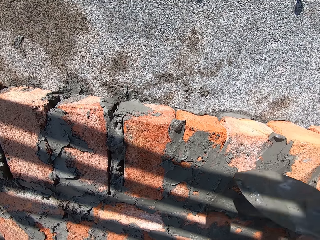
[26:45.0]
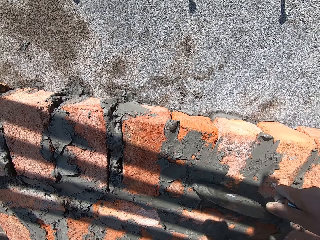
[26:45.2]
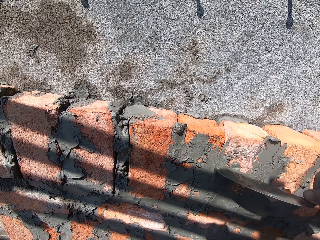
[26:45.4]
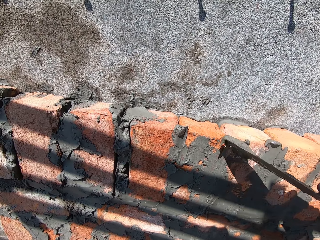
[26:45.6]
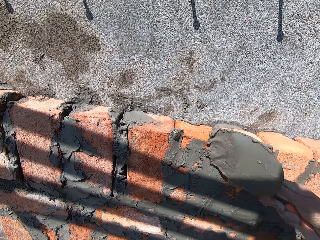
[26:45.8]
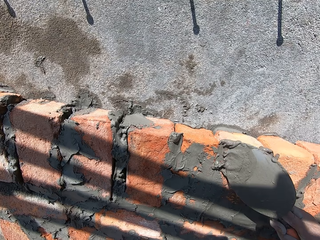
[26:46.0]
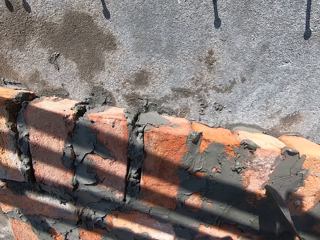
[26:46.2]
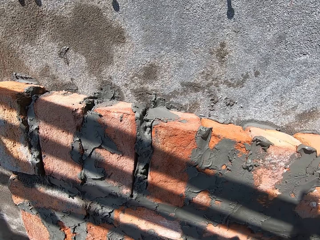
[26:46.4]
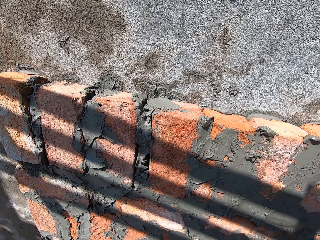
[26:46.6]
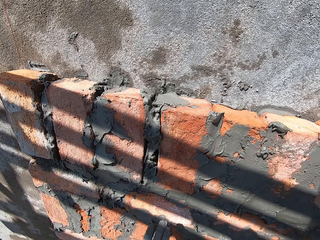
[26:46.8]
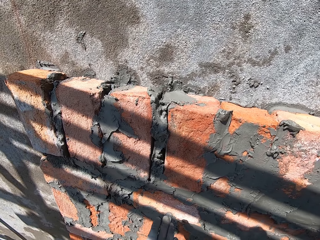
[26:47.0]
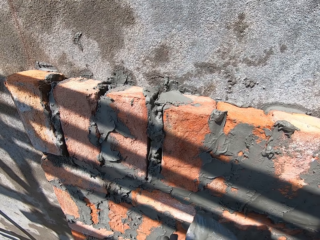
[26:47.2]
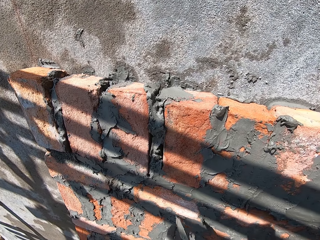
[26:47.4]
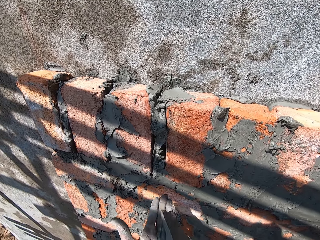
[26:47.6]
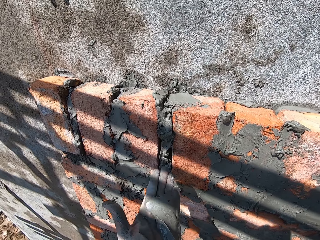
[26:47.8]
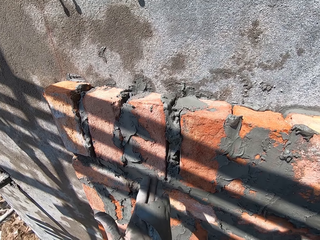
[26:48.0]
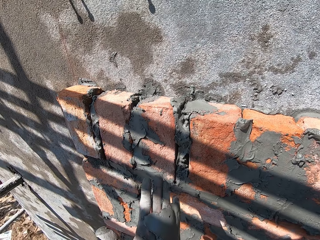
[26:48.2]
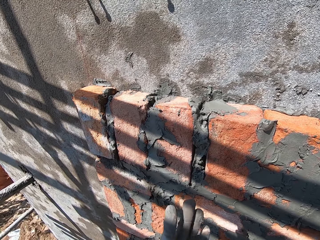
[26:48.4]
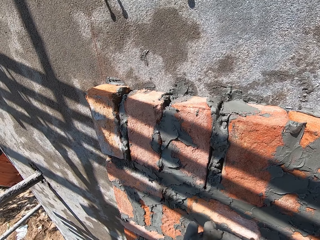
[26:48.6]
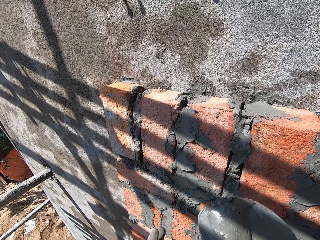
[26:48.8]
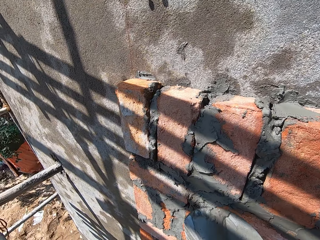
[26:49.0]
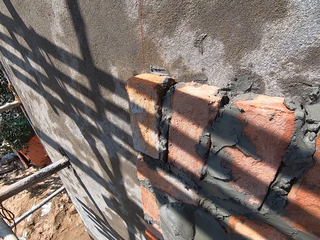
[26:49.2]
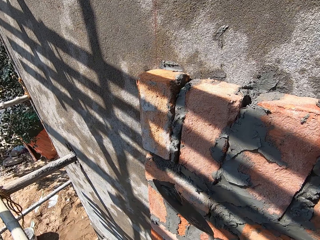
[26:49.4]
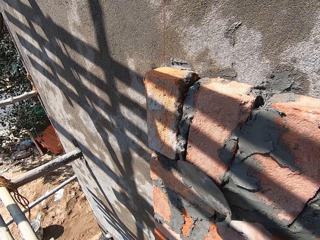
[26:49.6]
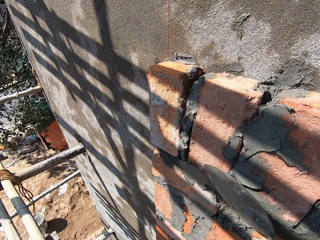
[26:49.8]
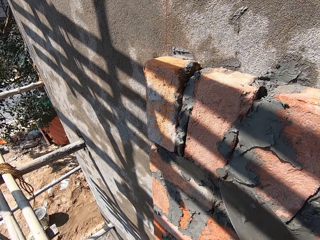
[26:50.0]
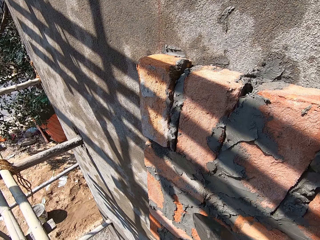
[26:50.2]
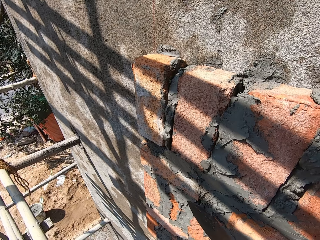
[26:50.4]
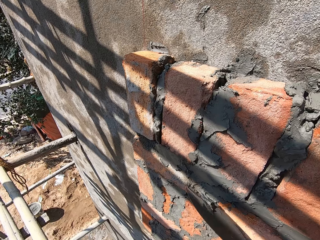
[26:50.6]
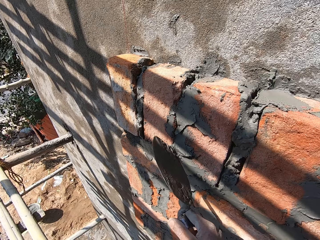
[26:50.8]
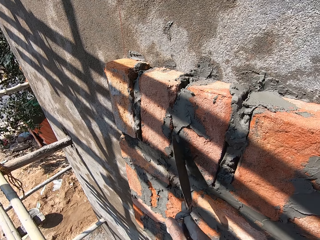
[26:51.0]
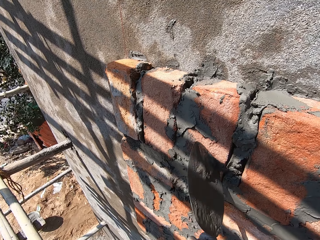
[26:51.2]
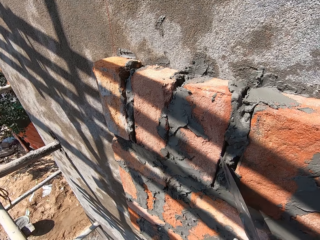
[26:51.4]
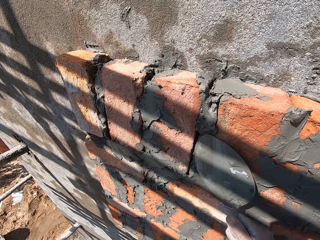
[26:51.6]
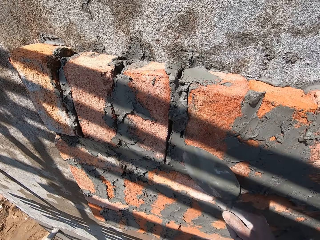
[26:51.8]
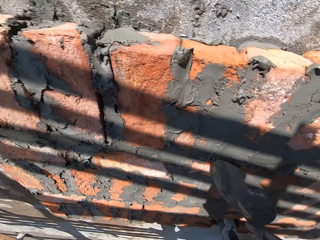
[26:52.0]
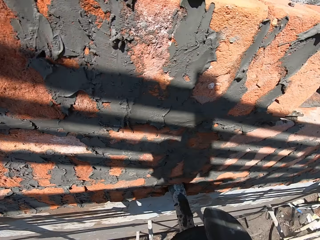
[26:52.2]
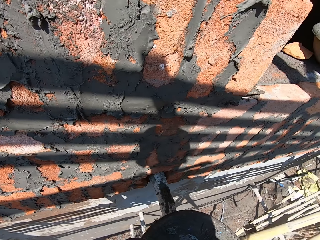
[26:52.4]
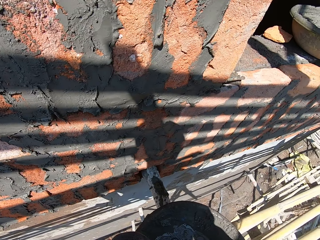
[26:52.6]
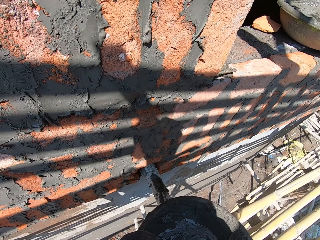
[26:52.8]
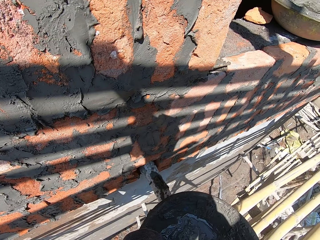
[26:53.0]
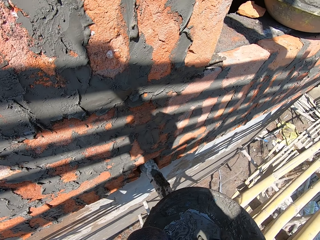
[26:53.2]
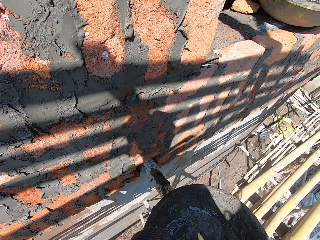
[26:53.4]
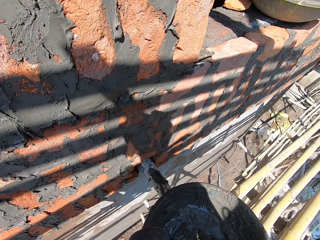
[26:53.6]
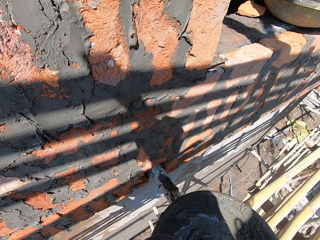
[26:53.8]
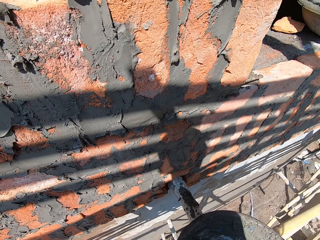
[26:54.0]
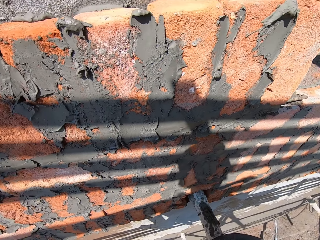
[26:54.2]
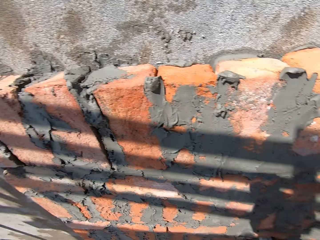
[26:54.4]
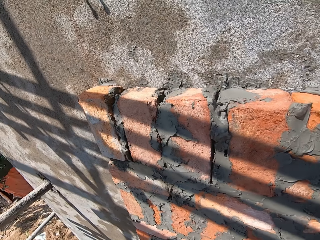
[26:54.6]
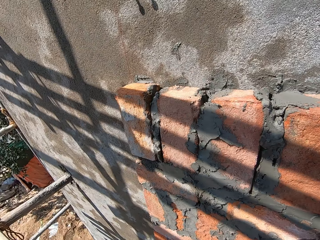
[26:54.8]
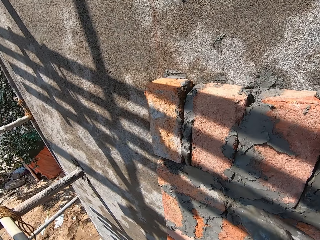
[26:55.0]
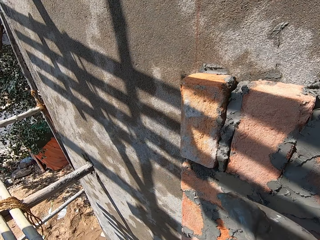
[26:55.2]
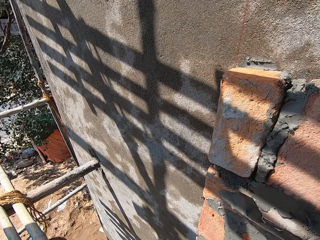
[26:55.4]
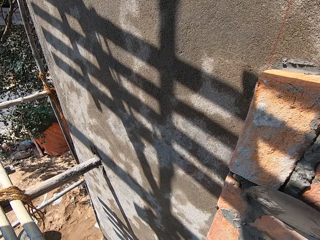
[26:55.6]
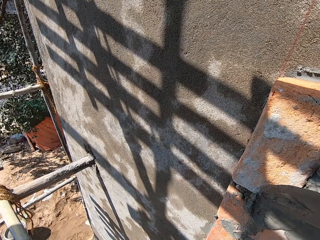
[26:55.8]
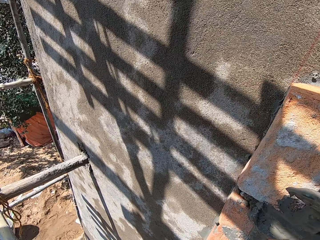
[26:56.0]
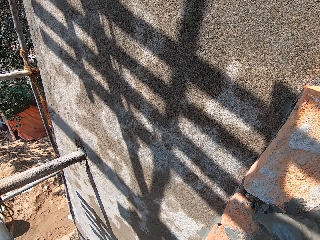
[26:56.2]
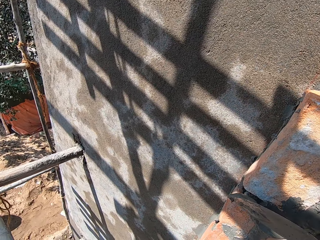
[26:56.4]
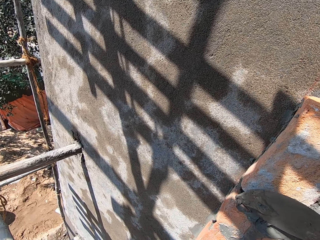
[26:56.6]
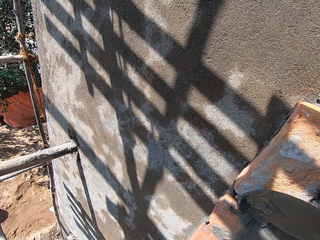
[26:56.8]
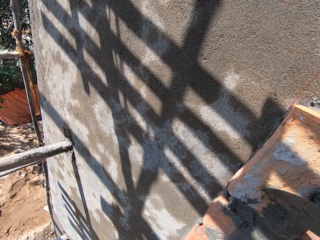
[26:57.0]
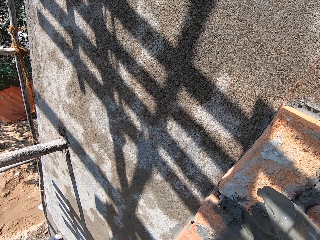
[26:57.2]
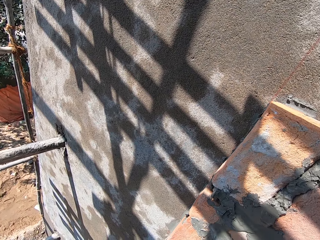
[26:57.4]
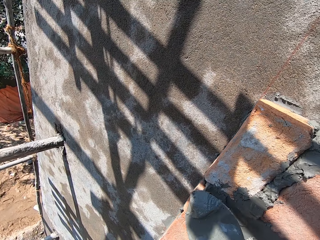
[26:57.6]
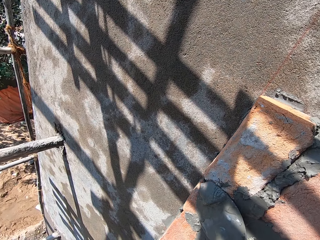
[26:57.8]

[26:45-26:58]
The camera wearer wipes the wet cement on his left hand with the trowel in his right hand. He scoops the wet cement from his left hand with the trowel in his right hand. He places the wet cement on the bricks on the wall with the trowel in his left hand. He scoops some wet cement from the bowl on the scaffold with the trowel in his right hand. He places the wet cement on the bricks on the wall with the trowel in his left hand.

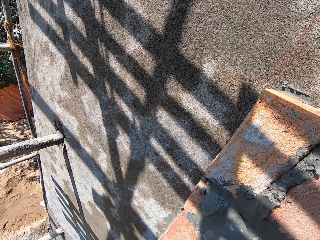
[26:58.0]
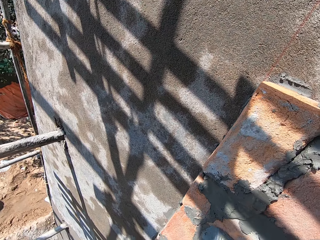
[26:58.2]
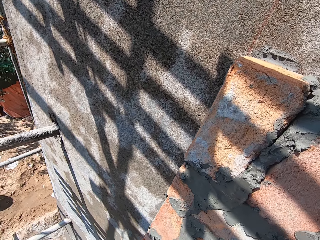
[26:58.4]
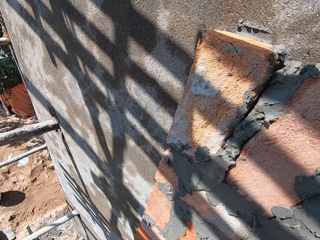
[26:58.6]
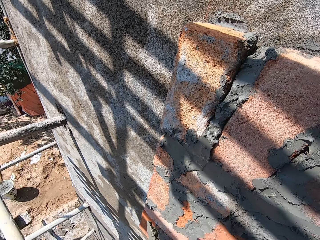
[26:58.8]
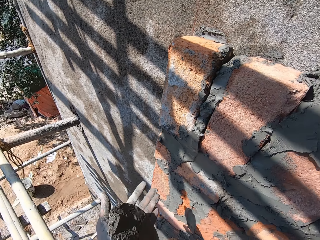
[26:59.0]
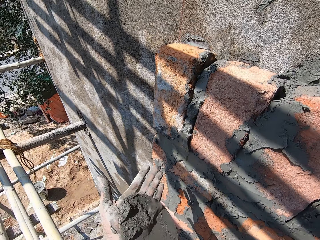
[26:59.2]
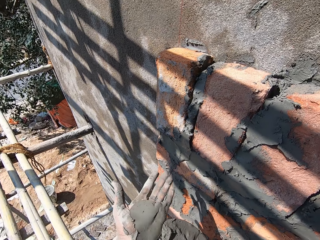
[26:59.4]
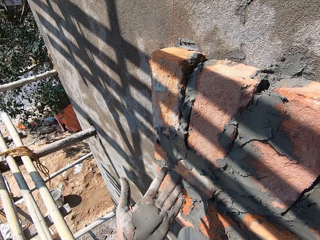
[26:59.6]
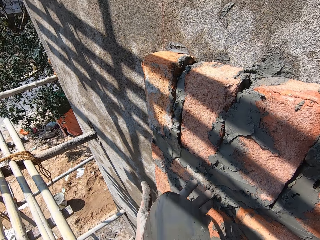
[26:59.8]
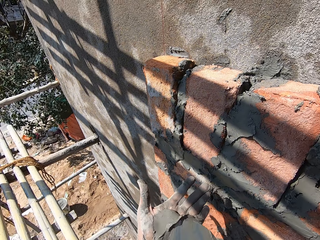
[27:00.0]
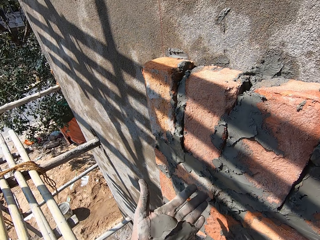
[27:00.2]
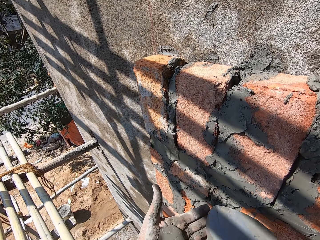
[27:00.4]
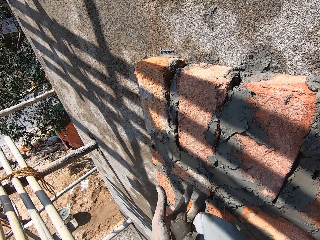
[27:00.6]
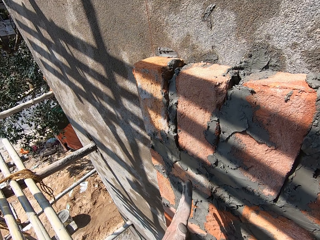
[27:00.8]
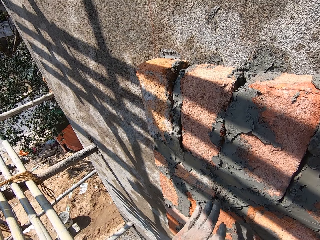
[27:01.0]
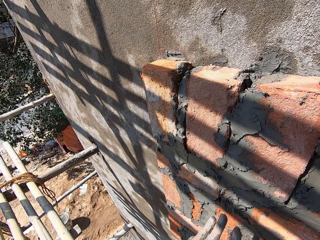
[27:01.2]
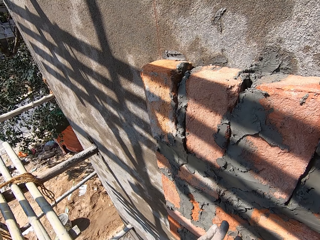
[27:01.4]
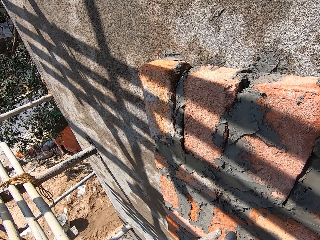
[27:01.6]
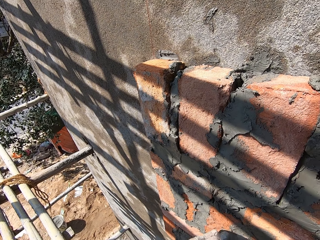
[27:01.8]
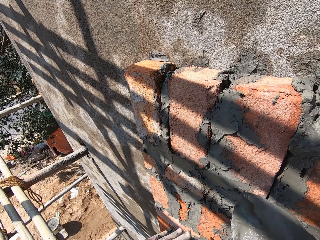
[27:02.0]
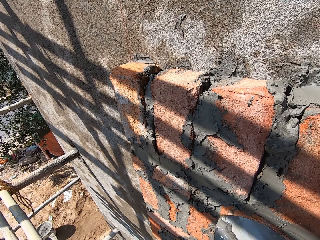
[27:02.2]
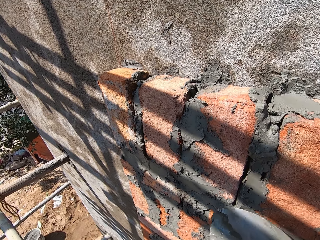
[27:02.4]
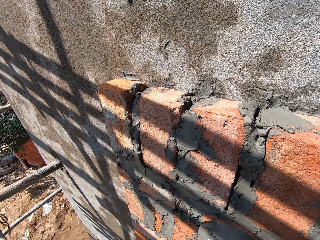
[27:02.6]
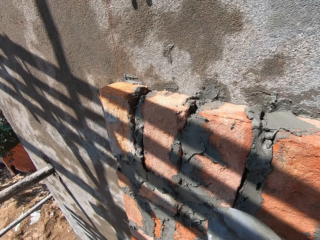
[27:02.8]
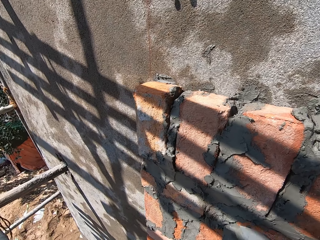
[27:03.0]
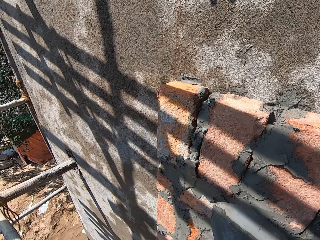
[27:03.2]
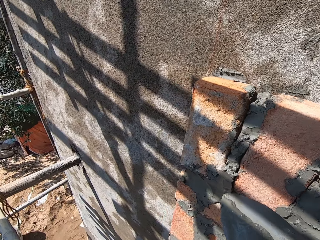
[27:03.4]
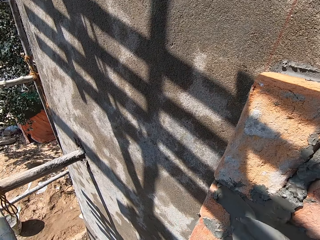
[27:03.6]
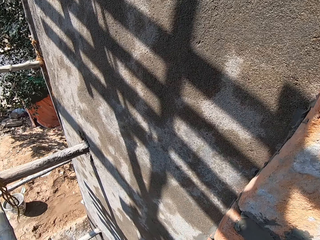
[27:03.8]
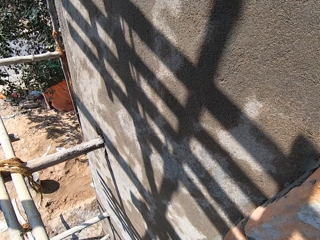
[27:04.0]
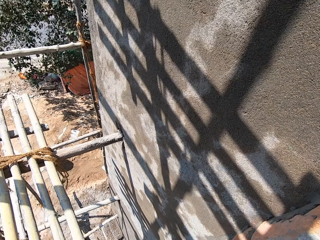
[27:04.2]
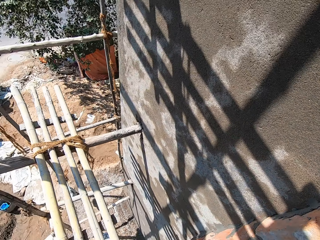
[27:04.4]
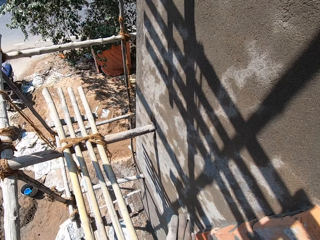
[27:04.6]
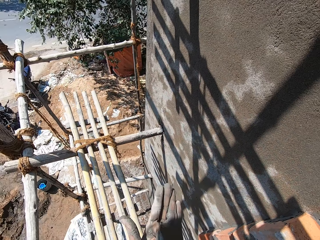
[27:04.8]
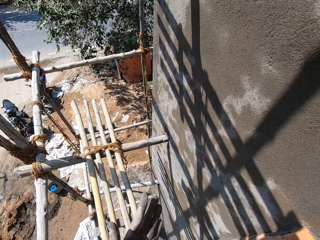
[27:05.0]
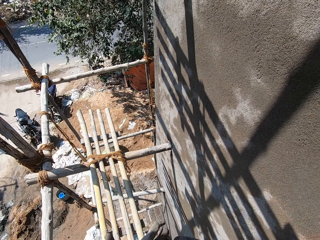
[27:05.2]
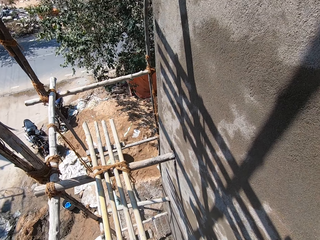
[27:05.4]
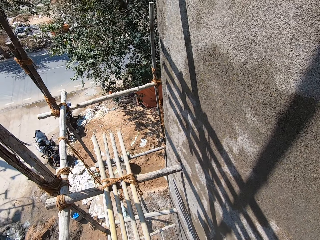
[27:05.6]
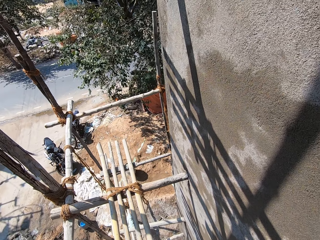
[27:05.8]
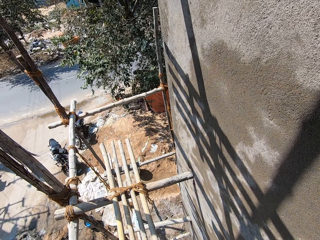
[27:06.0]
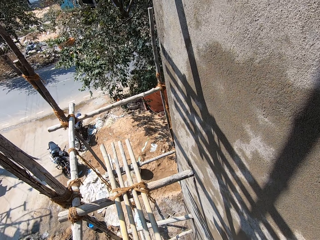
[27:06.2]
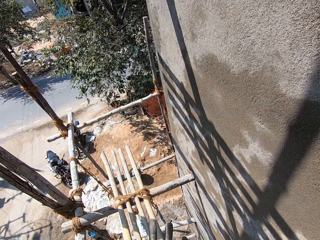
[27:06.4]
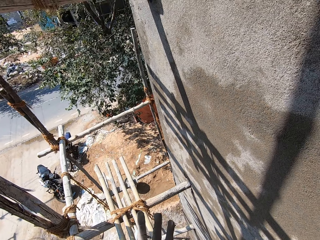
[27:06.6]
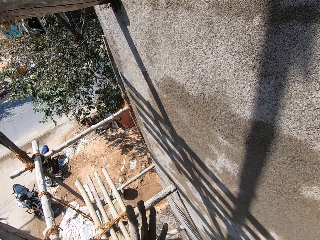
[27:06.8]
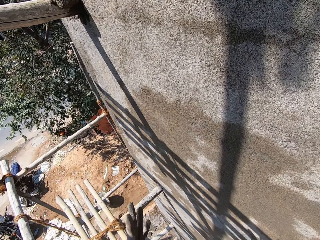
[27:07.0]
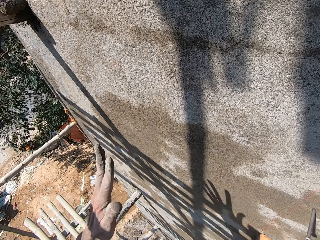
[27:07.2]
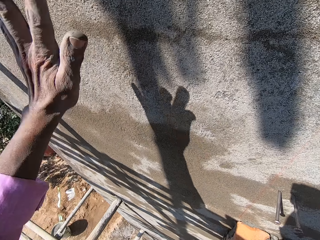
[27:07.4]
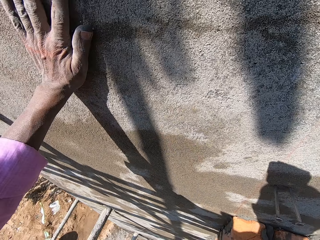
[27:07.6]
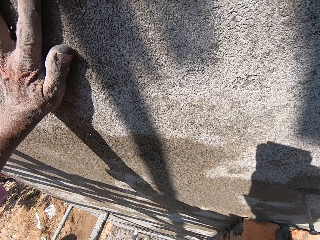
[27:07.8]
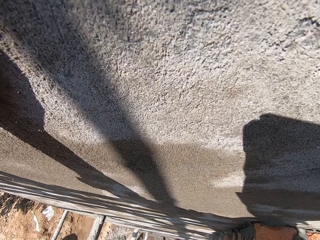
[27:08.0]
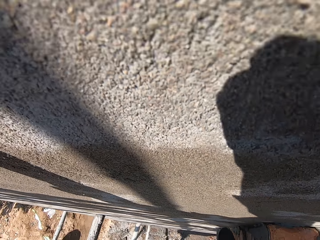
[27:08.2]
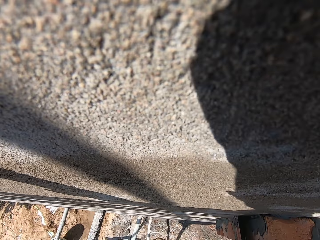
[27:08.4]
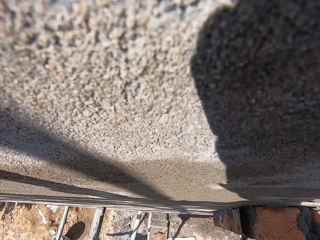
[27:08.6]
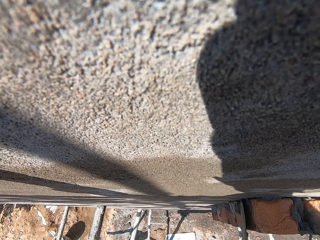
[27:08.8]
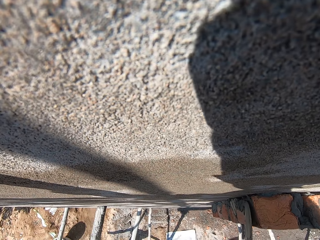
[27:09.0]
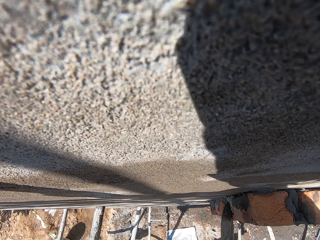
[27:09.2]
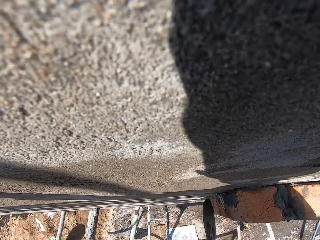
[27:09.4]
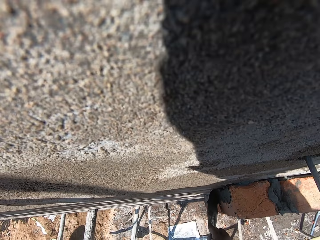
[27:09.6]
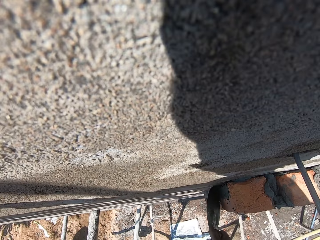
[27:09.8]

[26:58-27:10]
The camera wearer wipes the wet cement on his left hand with the trowel in his right hand. He scoops the wet cement from his left hand with the trowel in his right hand. He places the wet cement on the bricks on the wall with the trowel in his left hand. He scoops the cement with the trowel. He places his left hand on the wall. He spreads the wet cement on the bricks with the trowel in his right hand.
